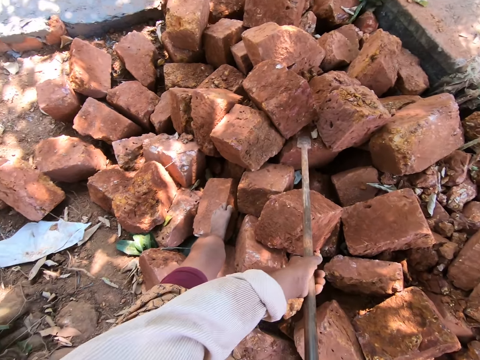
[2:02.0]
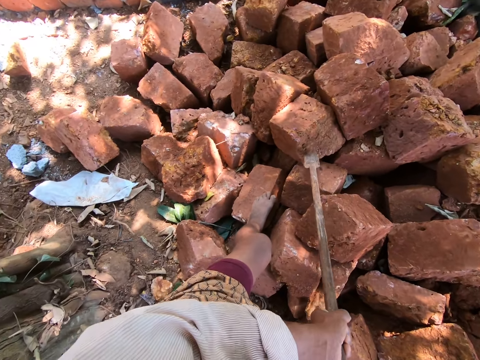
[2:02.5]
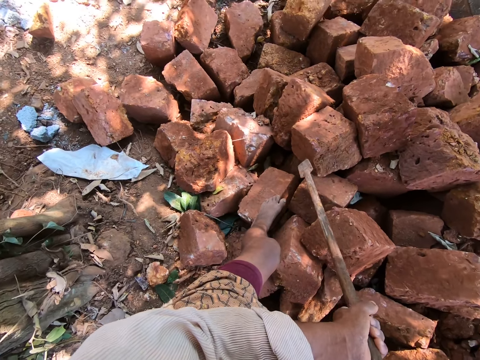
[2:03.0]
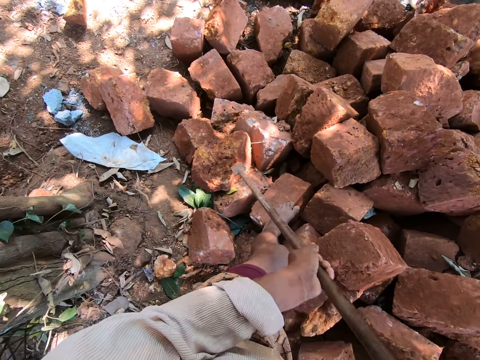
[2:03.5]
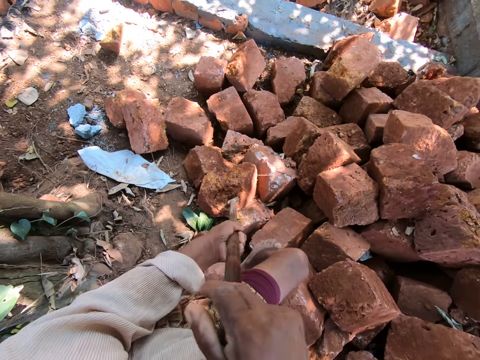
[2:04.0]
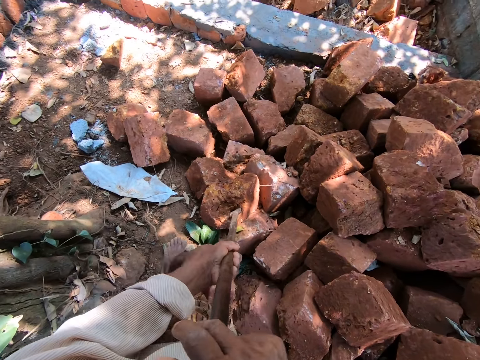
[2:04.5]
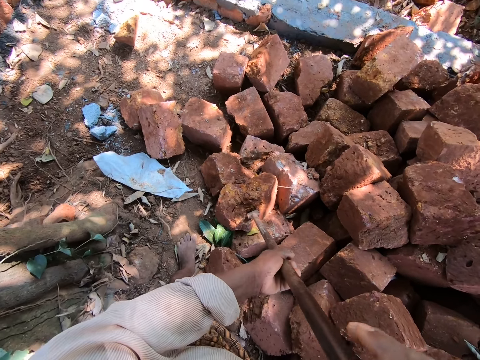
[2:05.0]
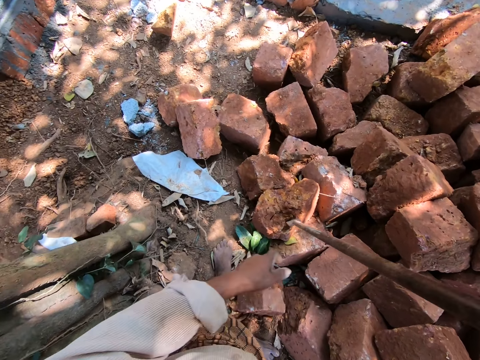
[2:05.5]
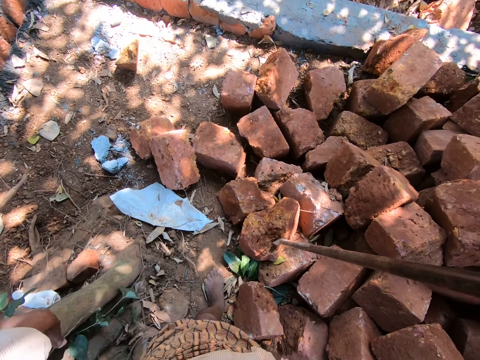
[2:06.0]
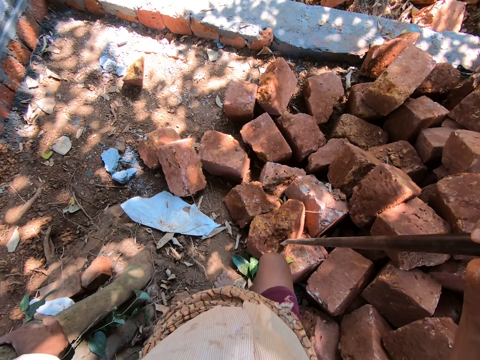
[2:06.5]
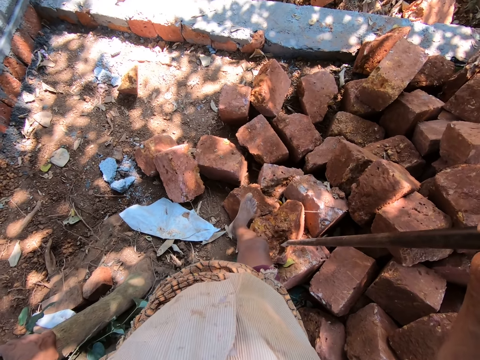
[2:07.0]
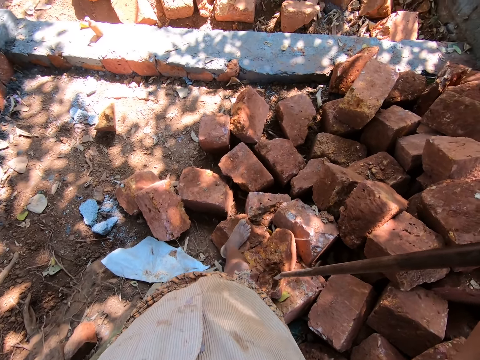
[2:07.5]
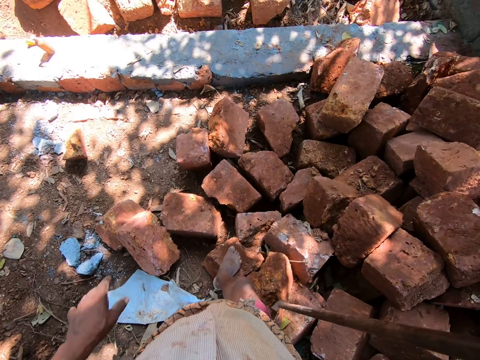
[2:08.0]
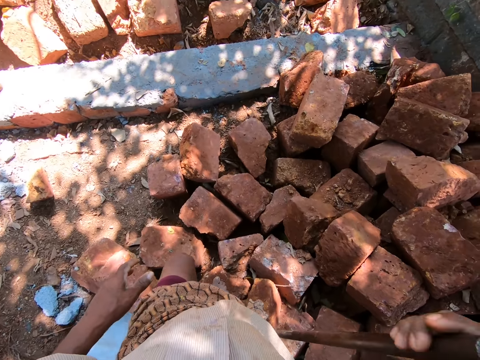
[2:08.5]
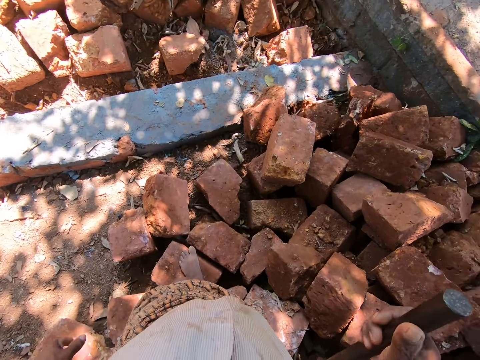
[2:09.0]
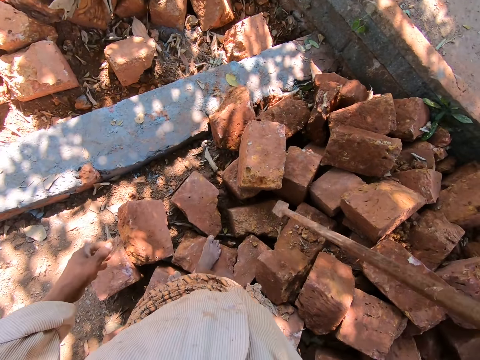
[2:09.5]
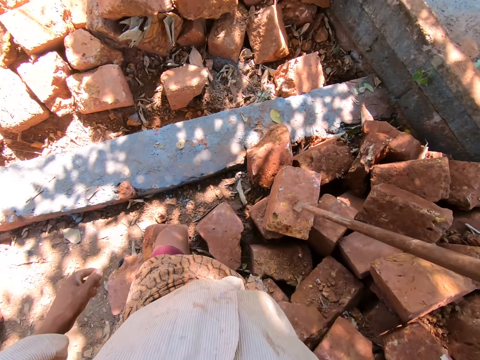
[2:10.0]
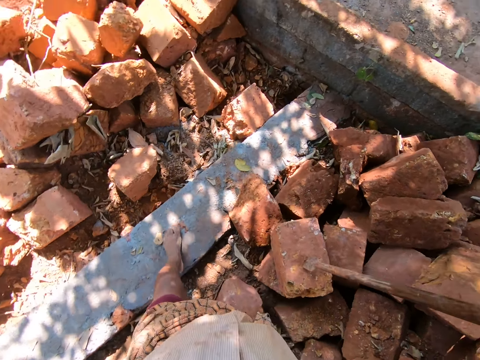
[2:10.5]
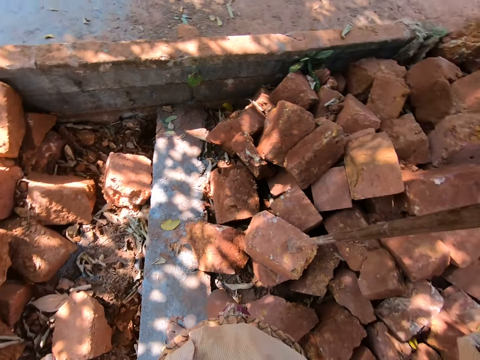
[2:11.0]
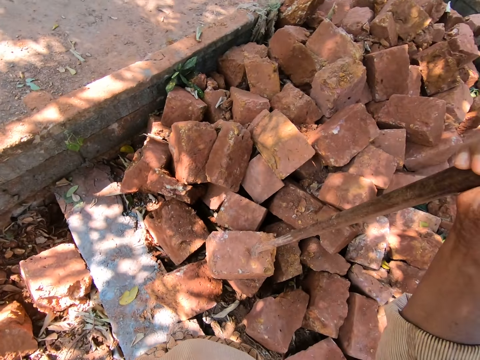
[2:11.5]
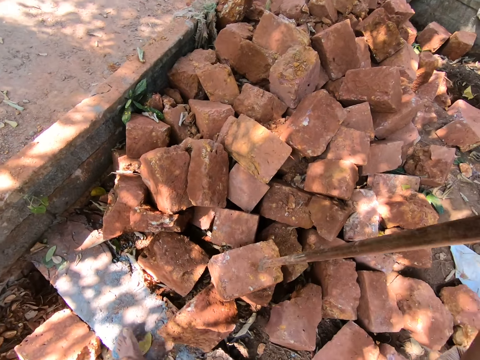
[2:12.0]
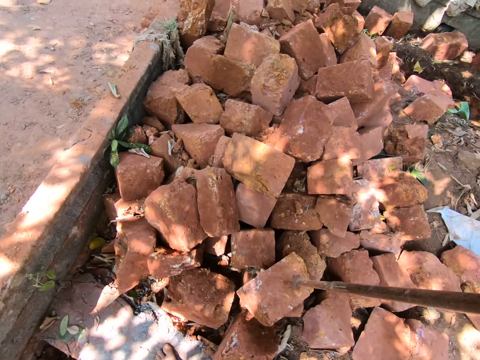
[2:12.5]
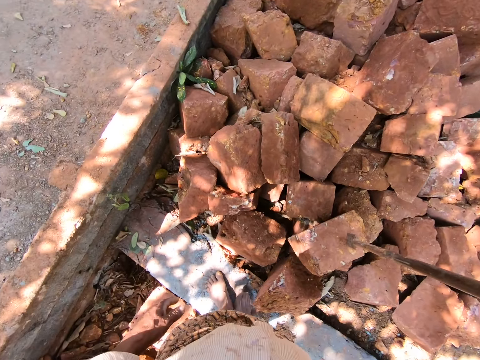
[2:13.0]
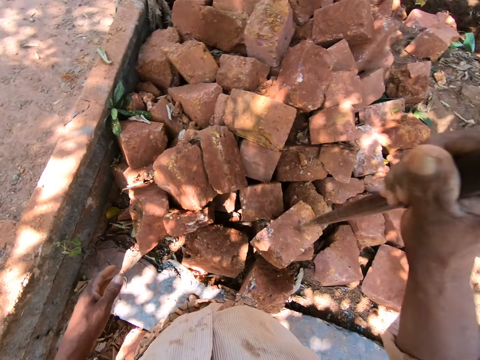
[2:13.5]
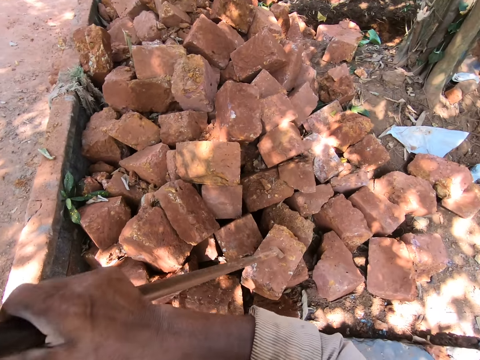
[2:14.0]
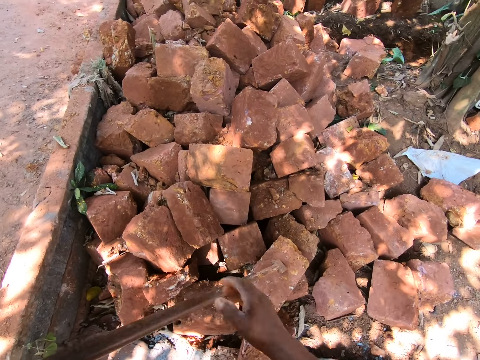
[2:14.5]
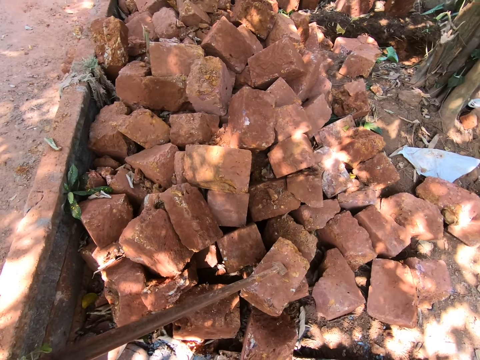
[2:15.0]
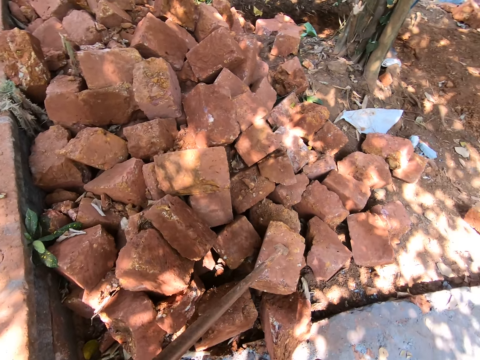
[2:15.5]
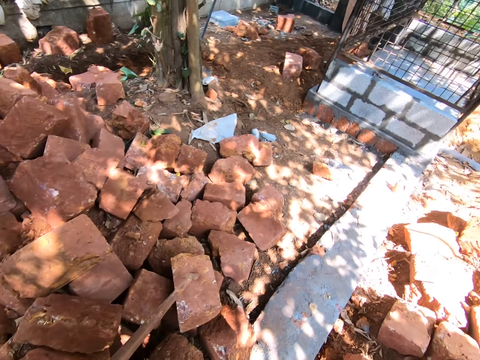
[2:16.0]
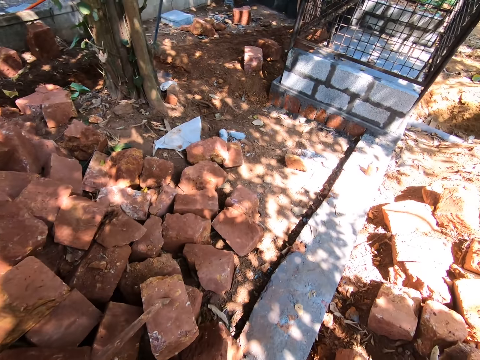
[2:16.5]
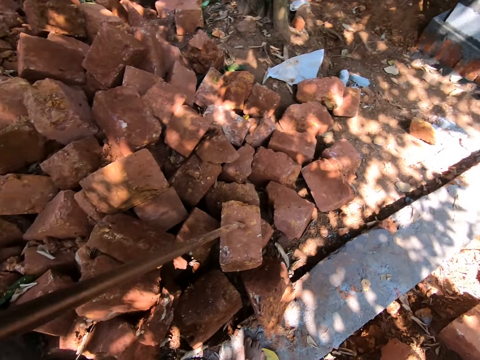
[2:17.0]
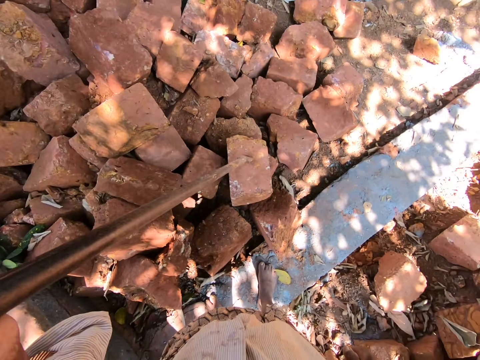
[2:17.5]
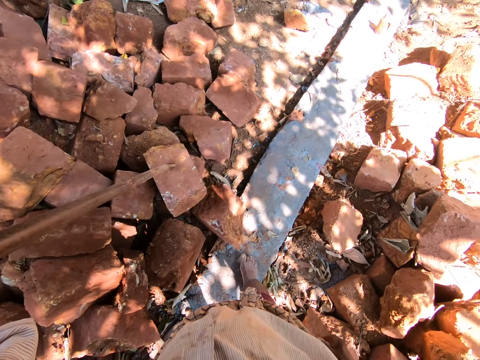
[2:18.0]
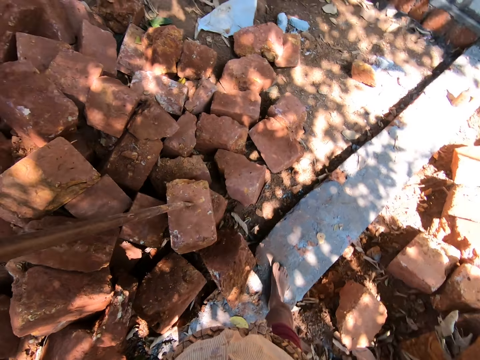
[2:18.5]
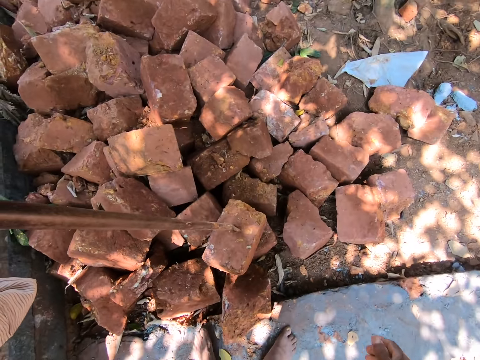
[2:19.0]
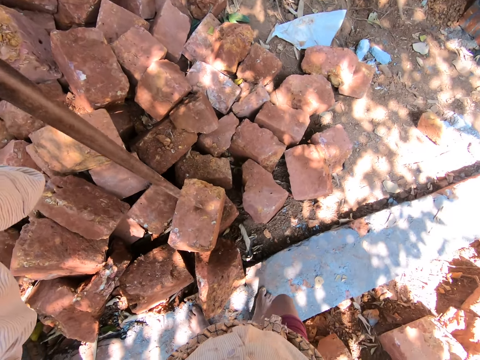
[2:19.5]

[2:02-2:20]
The camera wearer lifts the steel bar with both hands. They drop the steel bar in hands on the stone. They drop the left hand. They walk towards some rocks. They walk around. They drop the steel bar in the right hand on the stone. They walk around. They look around. They hold the steel bar with the left hand. They look around.

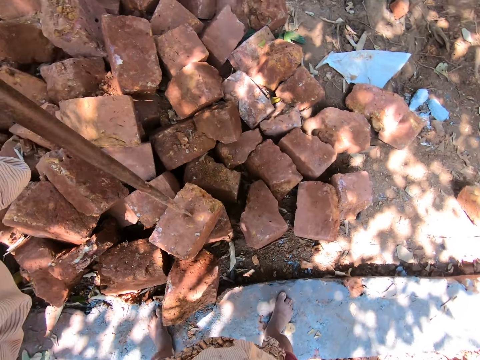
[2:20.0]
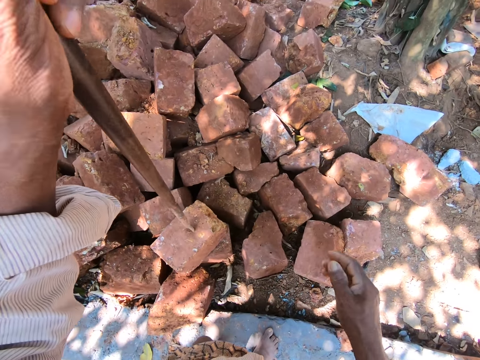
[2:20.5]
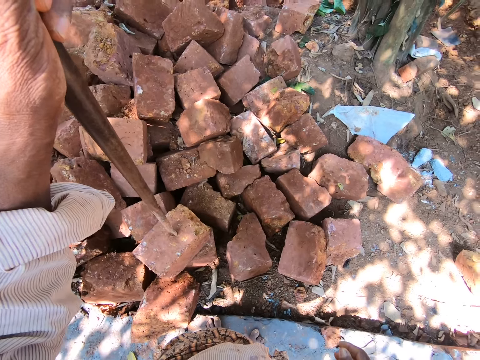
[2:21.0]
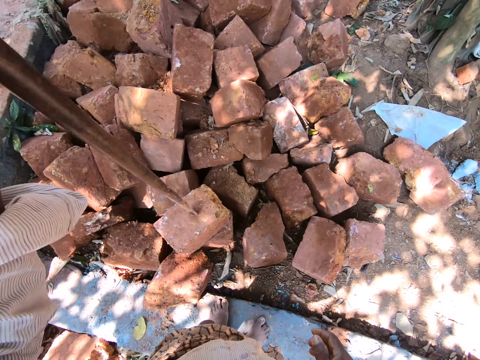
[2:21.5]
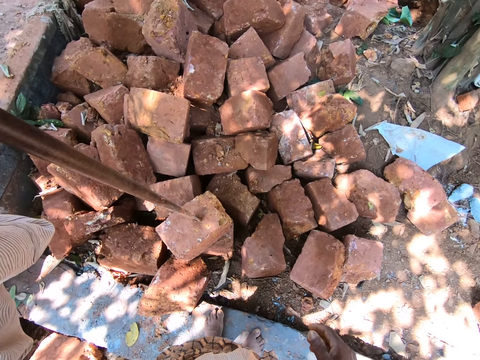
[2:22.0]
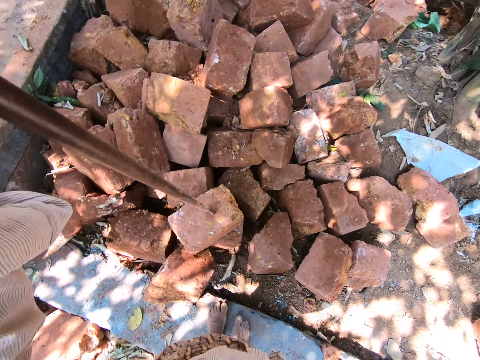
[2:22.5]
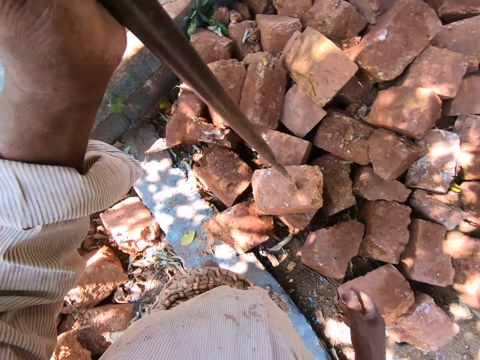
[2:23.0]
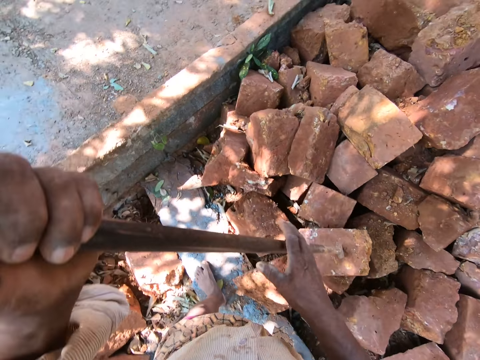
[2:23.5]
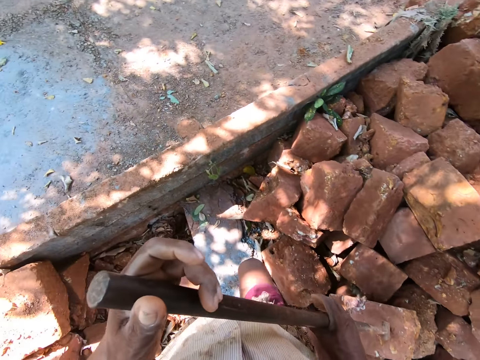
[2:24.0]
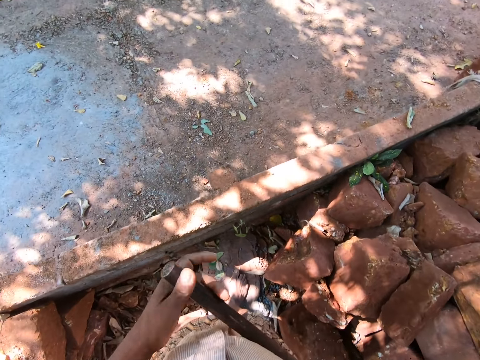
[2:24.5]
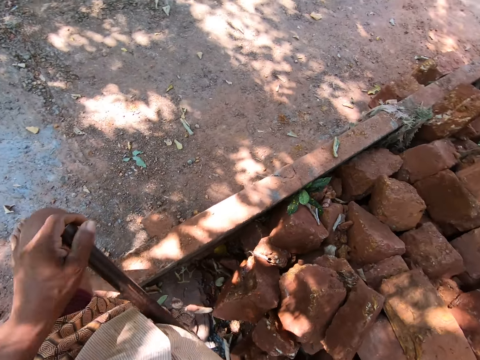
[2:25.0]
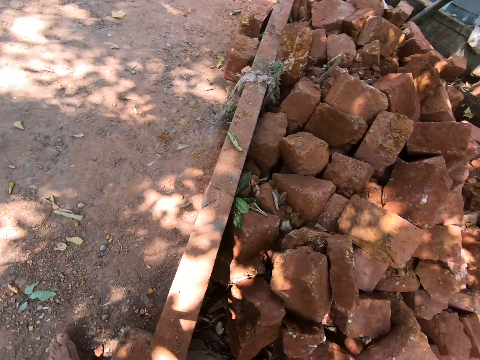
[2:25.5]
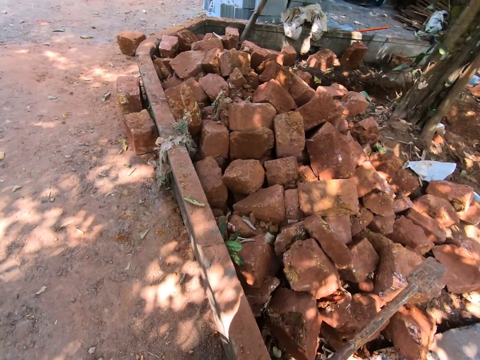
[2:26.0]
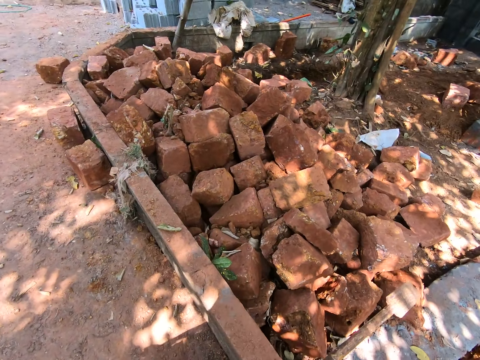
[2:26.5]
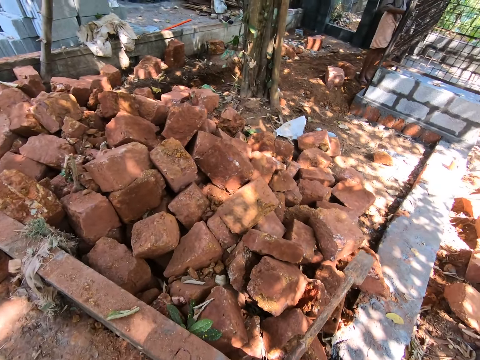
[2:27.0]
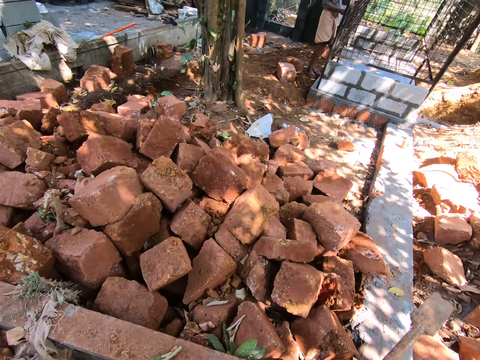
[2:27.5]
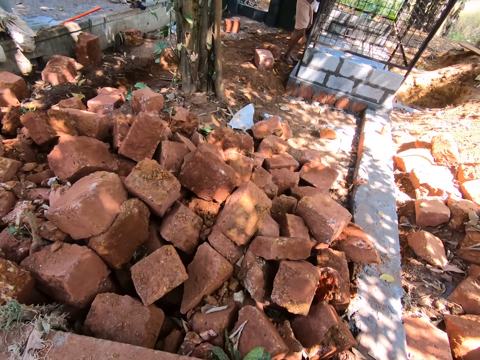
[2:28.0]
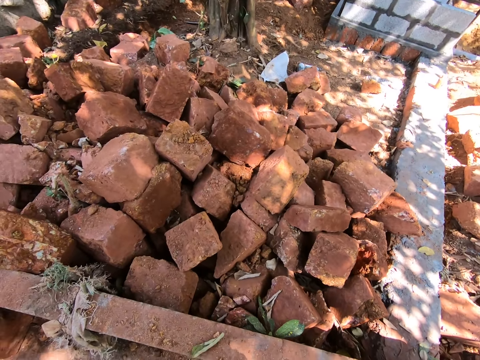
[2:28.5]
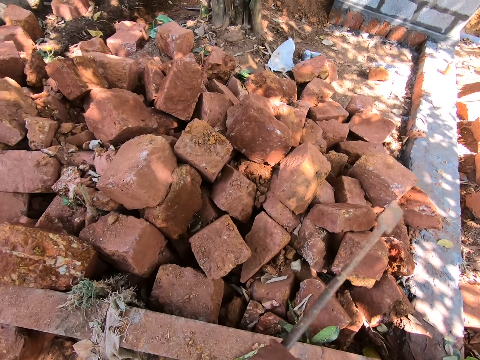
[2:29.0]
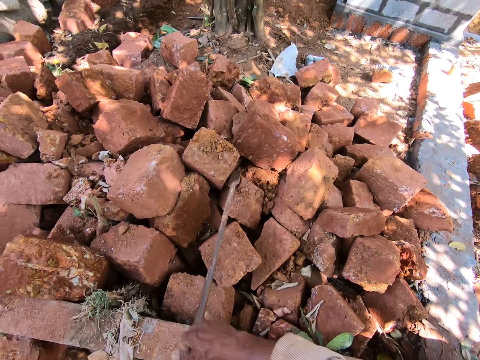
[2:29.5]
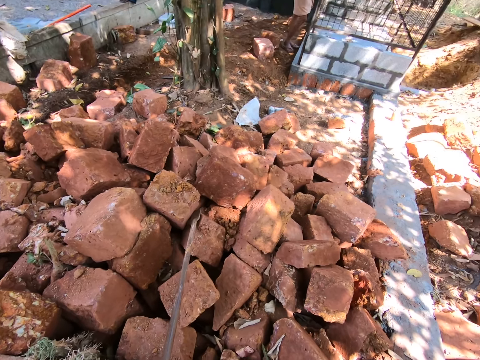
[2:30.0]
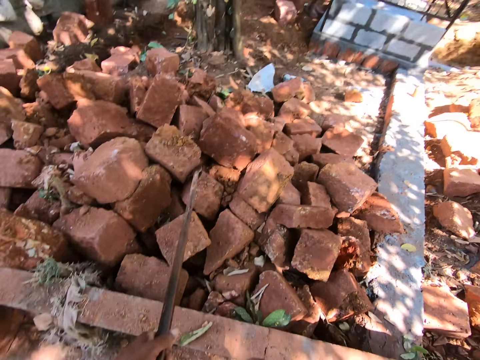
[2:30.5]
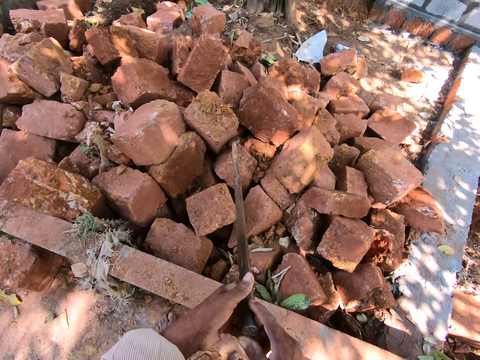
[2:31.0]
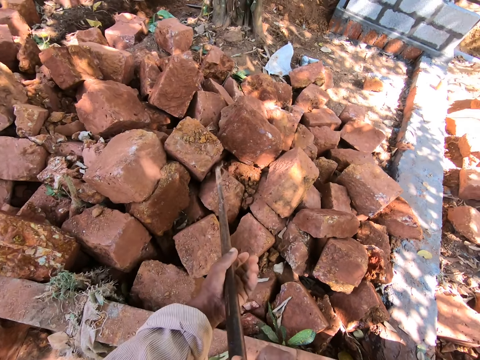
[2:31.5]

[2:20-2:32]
The camera wearer walks around. They climb over a wall. They look around. They place the rod on the rocks with both hands.
